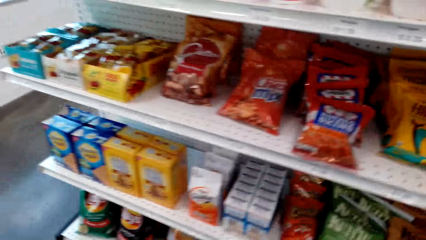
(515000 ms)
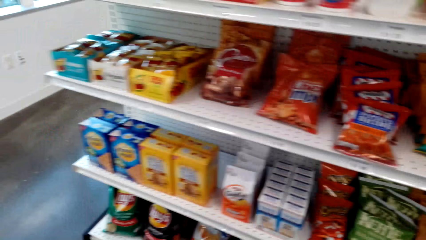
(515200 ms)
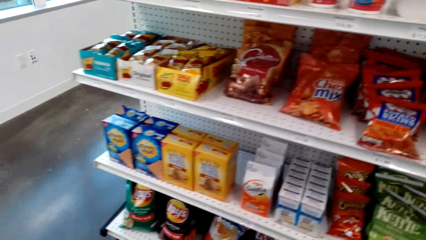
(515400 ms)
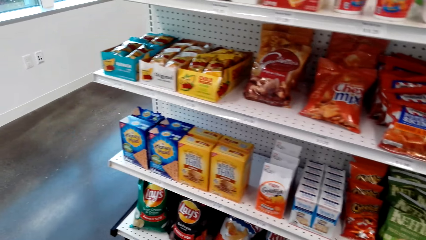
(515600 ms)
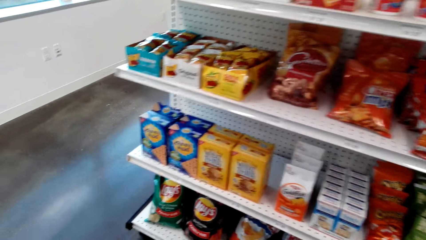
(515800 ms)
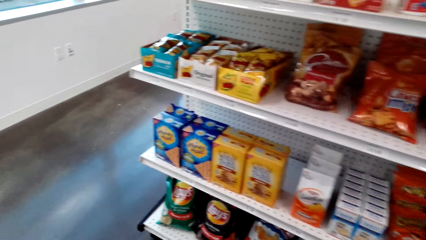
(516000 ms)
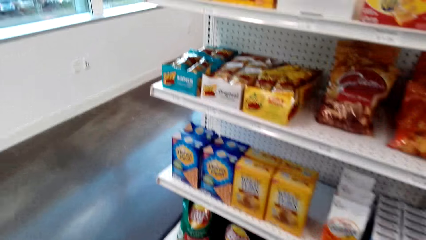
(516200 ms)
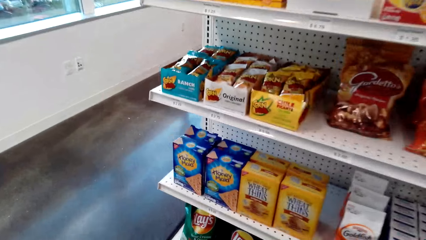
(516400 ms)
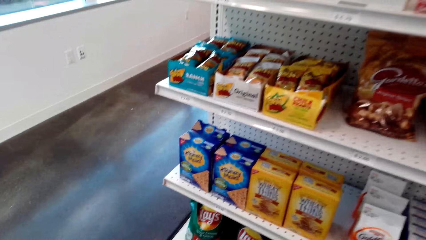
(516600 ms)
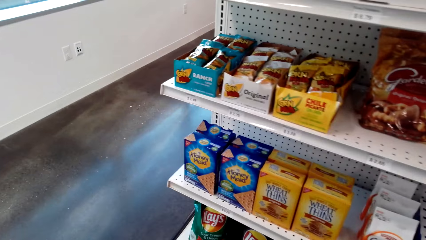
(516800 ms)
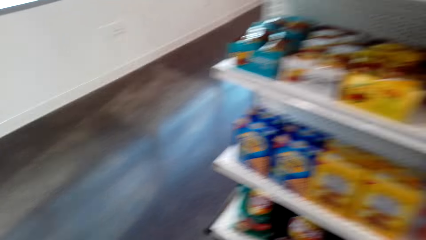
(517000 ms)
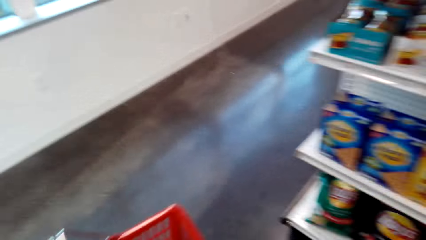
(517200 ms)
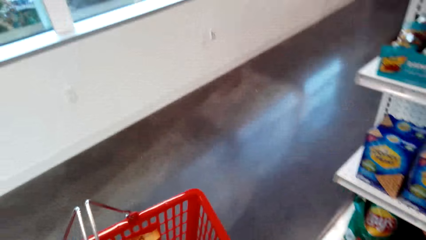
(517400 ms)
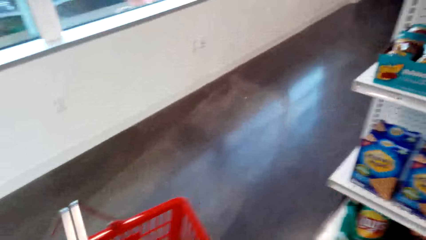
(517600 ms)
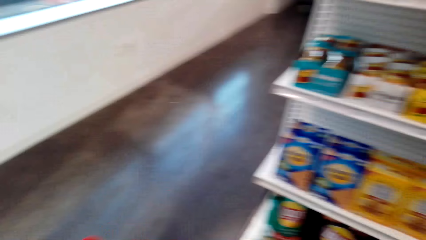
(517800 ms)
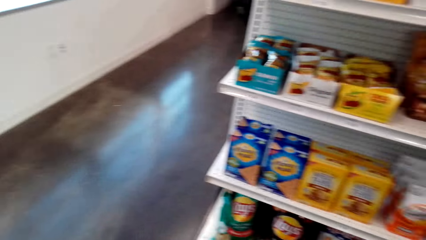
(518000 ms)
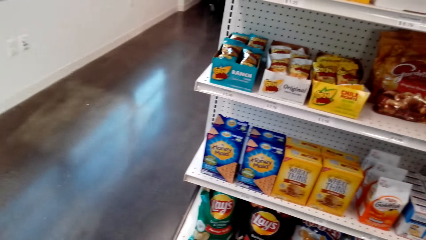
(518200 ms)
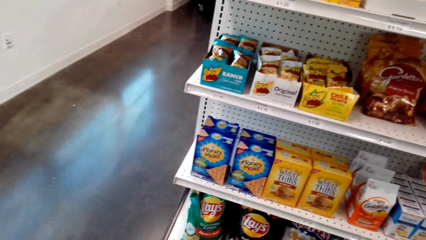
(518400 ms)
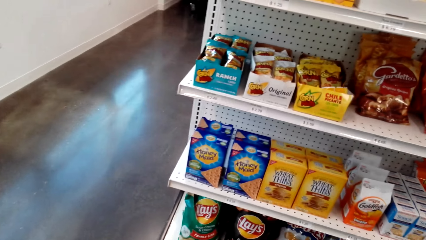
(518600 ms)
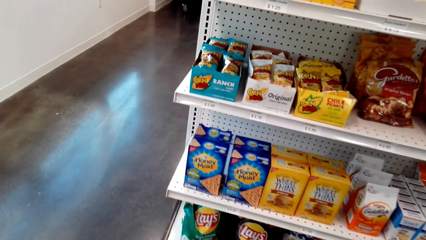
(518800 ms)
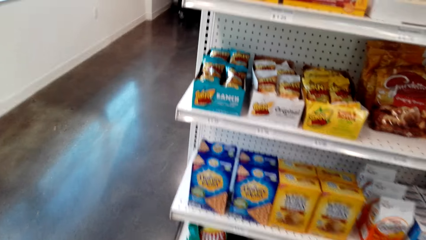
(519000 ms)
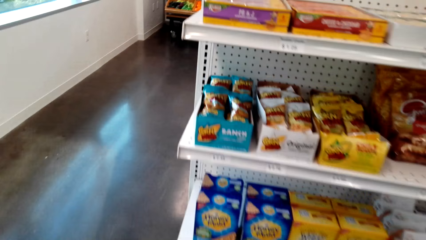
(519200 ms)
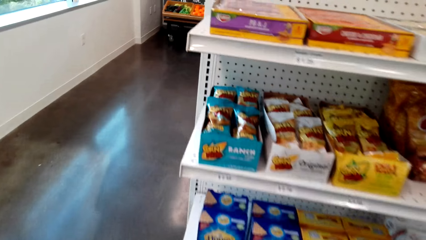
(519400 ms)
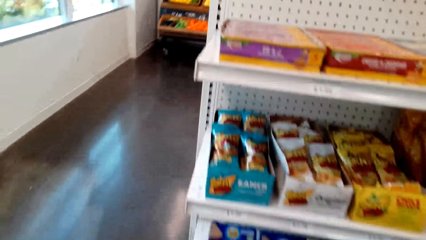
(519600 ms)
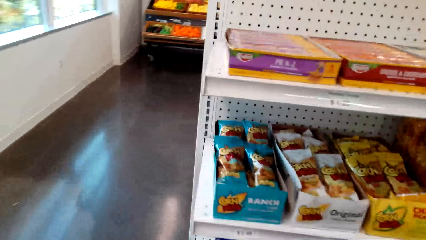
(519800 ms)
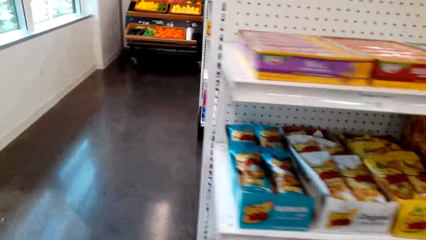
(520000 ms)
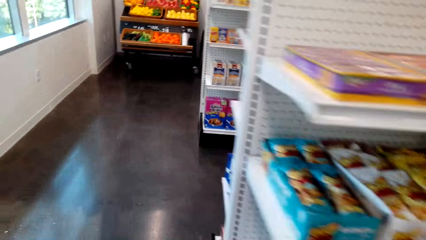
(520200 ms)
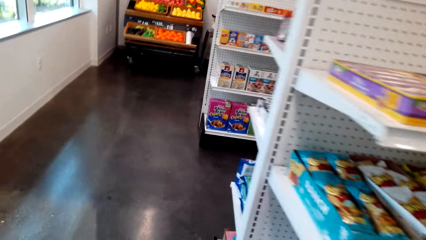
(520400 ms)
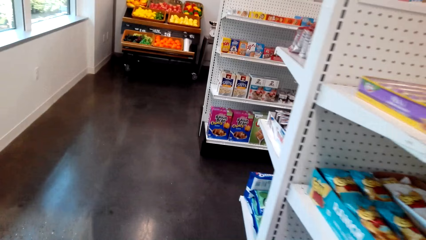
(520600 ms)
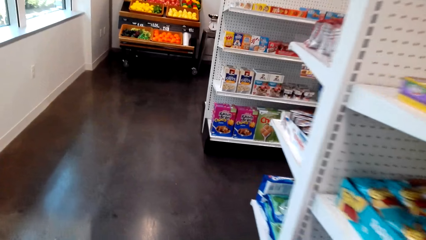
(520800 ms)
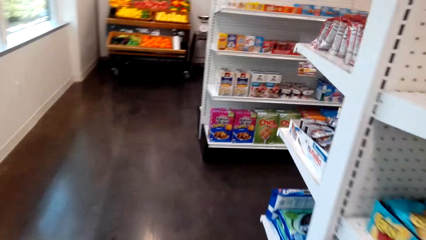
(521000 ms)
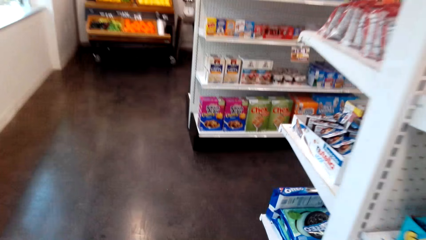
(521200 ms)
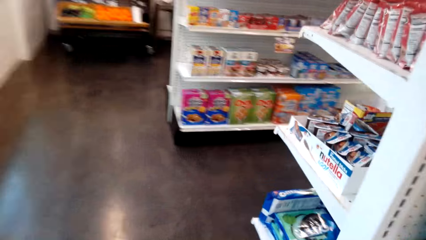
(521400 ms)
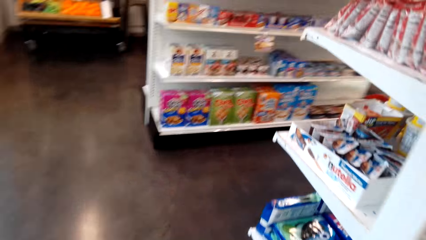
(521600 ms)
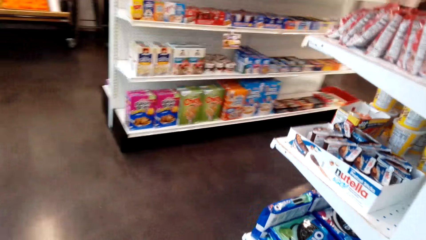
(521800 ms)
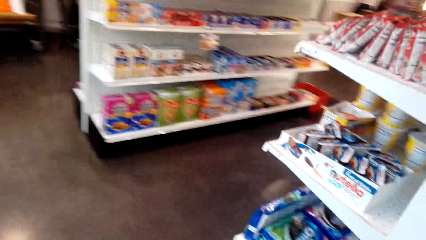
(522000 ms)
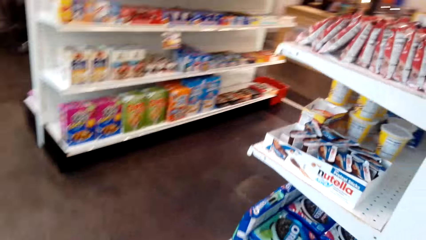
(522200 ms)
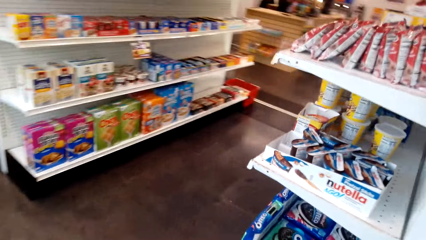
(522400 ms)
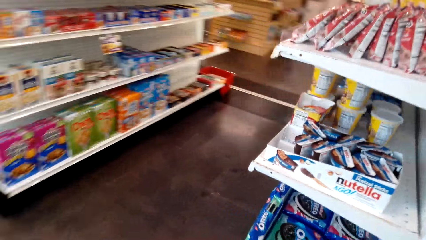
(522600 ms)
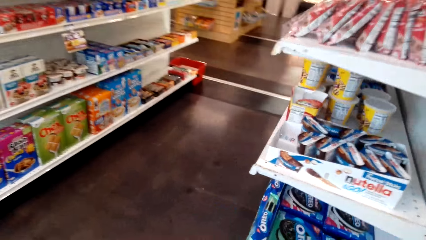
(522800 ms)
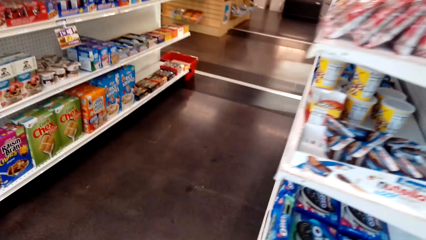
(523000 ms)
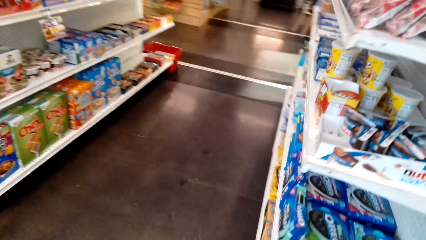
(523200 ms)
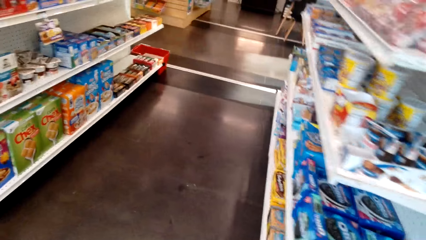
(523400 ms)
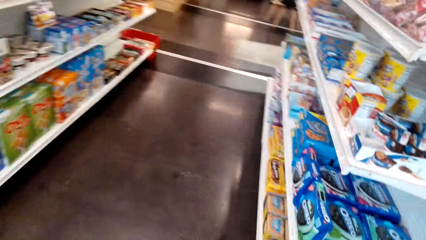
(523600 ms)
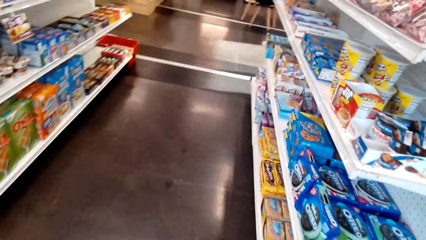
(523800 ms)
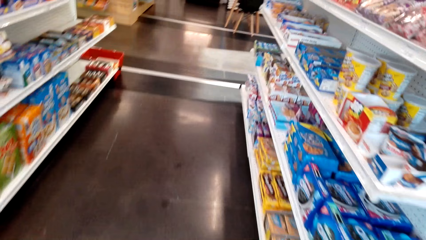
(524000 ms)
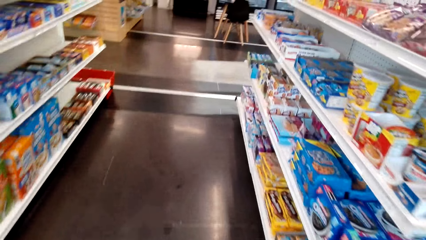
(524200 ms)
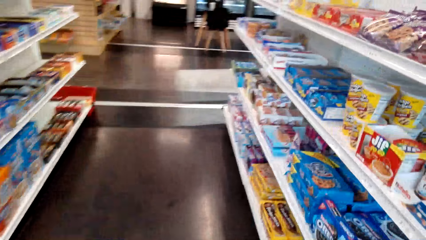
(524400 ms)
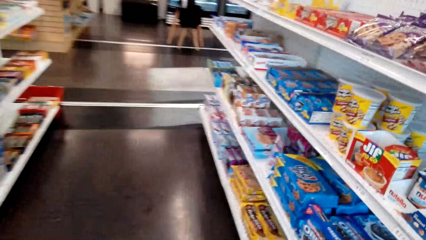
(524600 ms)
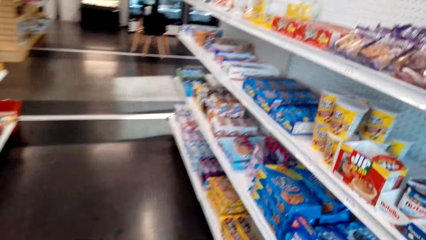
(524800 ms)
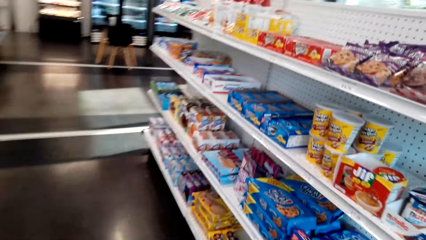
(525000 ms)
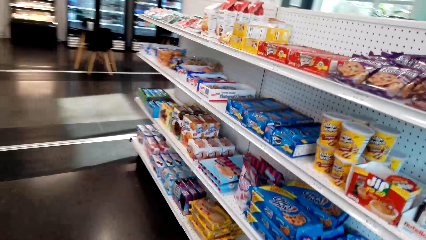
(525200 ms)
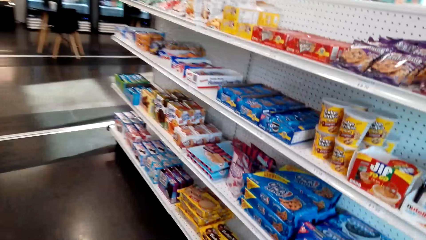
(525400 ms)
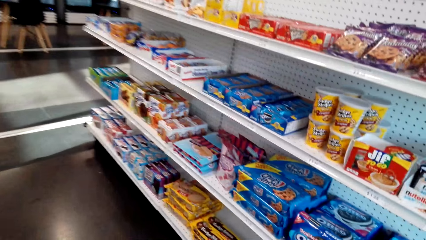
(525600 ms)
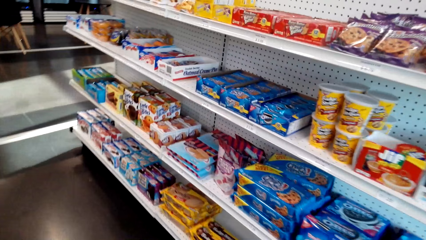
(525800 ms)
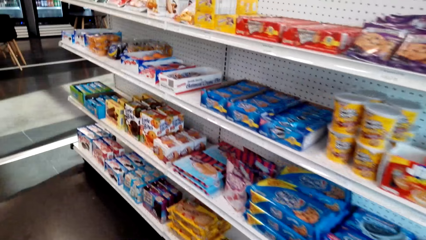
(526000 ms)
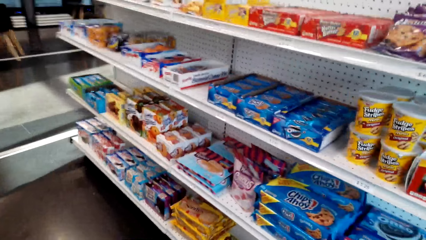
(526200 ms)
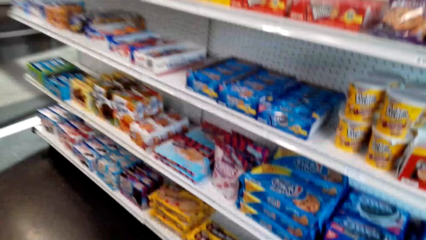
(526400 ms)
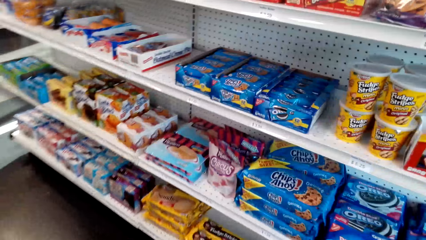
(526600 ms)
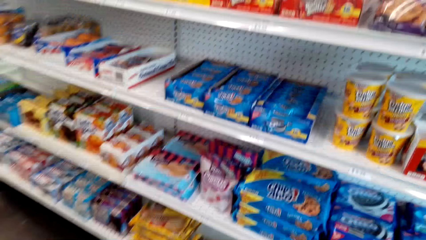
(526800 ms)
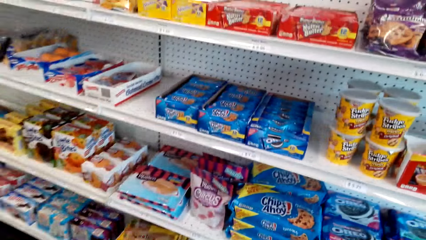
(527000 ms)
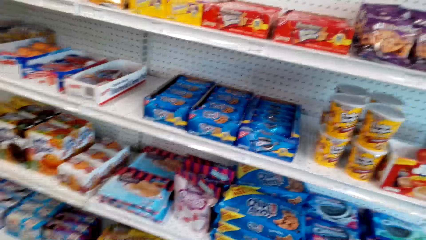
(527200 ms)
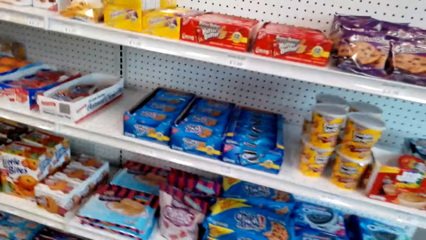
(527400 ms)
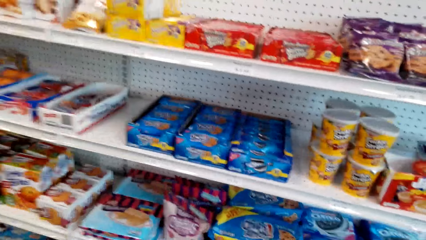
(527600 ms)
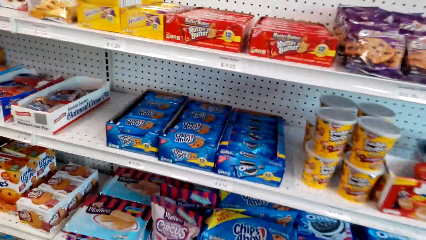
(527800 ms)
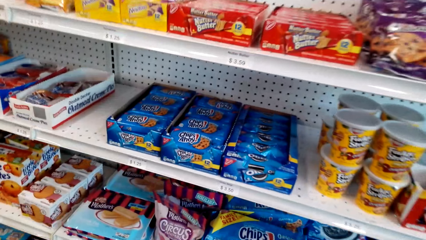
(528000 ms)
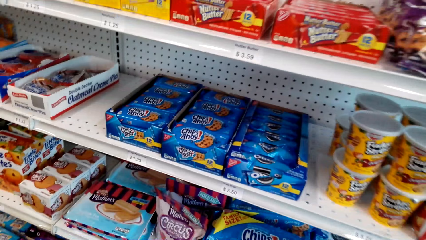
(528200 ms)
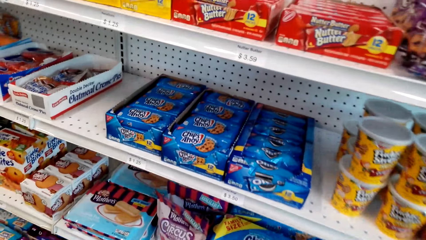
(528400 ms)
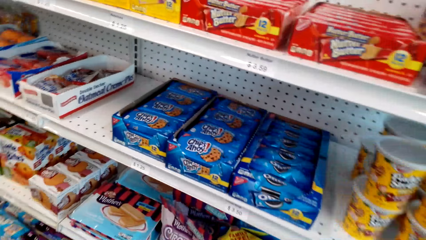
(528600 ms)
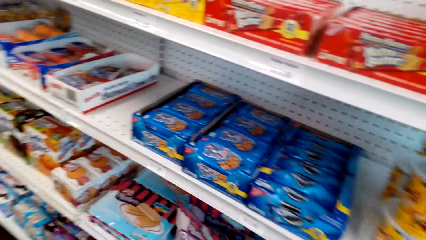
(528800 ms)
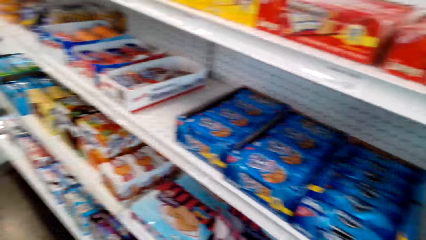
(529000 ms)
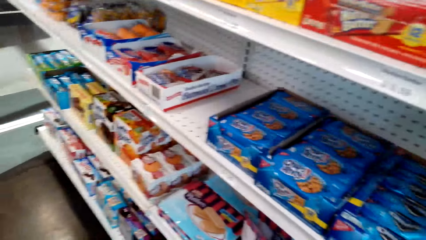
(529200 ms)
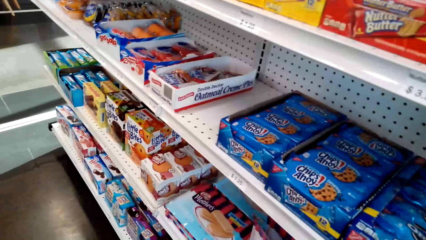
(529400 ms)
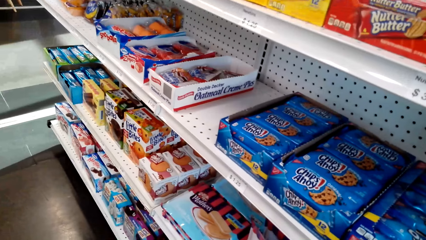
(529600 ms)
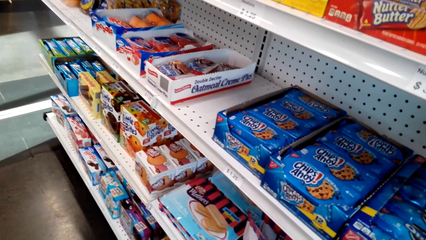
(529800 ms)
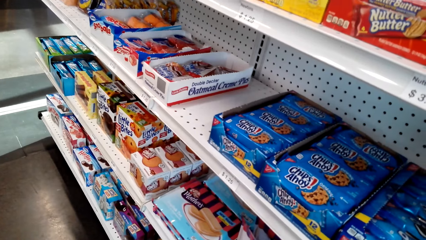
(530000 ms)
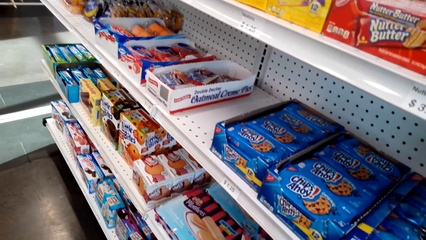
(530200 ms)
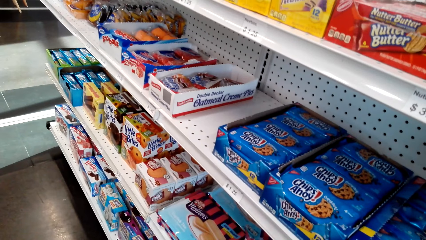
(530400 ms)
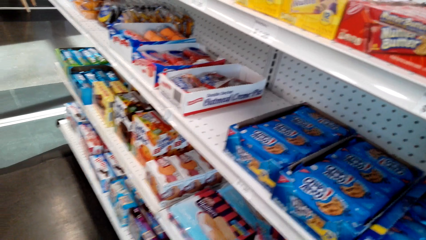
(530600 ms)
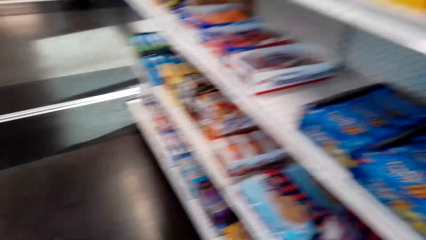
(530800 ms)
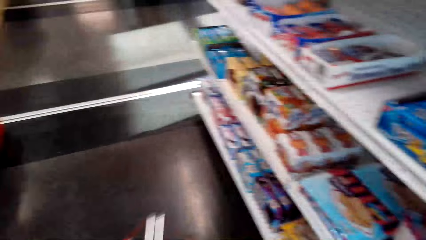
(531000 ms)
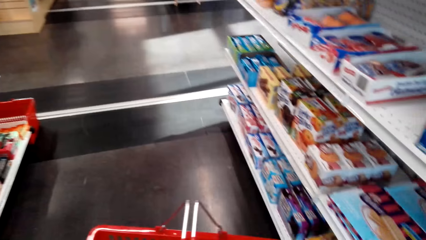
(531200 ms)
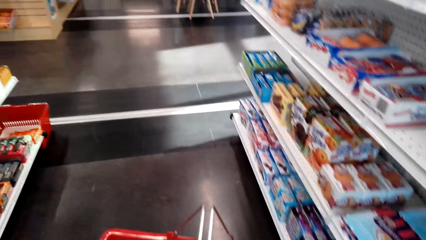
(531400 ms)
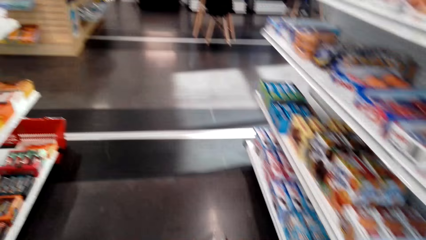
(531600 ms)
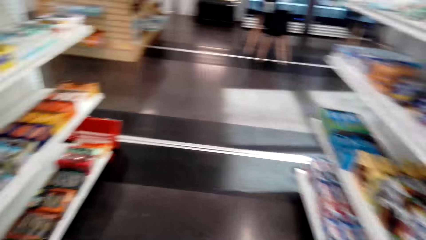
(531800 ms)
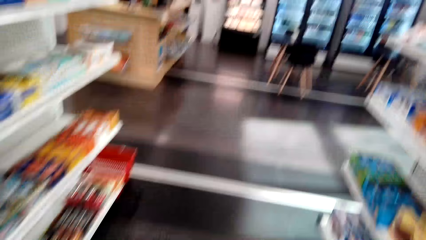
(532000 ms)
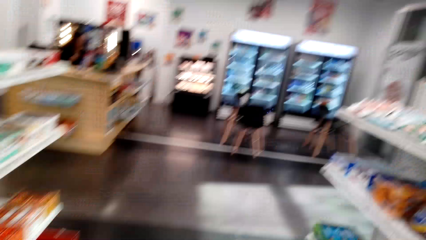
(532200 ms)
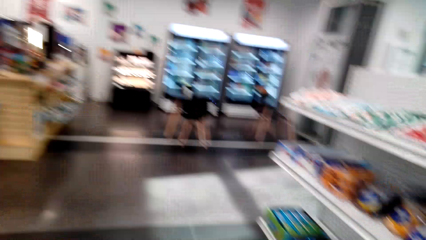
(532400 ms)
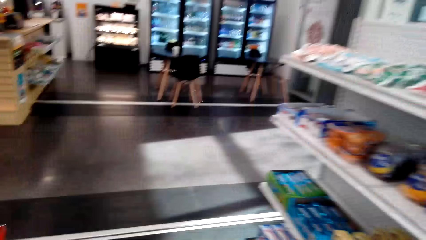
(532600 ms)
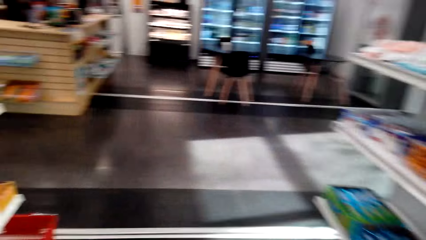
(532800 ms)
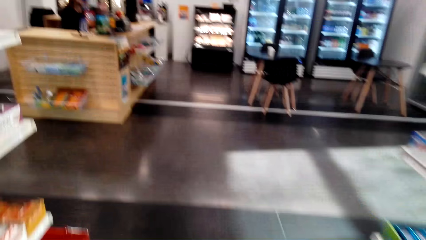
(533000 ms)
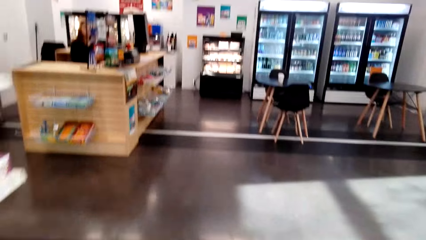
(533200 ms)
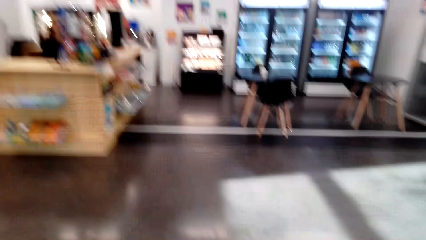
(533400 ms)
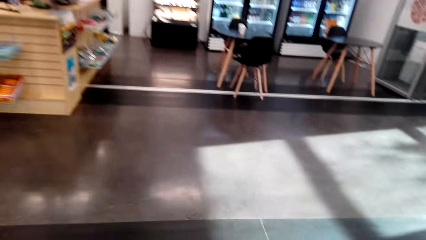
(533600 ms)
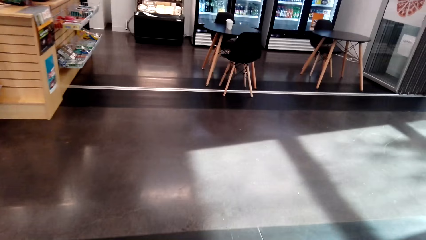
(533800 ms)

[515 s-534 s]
The camera wearer looks around. They walk around the supermarket. They pick something. A lady sits at the cashier. The camera wearer walks around. The lady sits at the cashier again.
